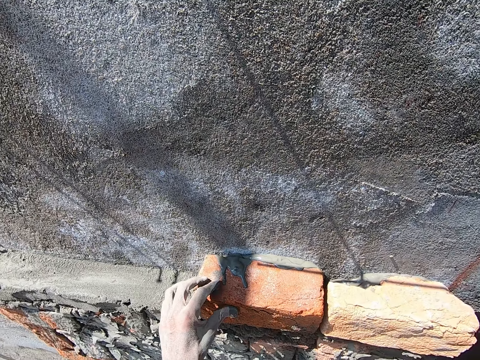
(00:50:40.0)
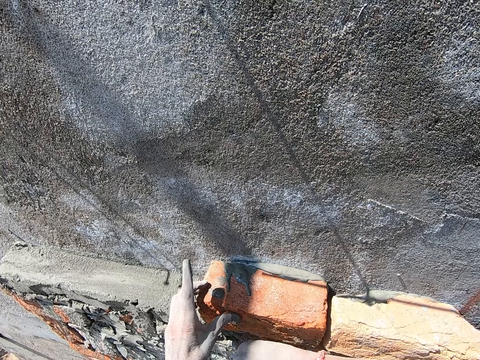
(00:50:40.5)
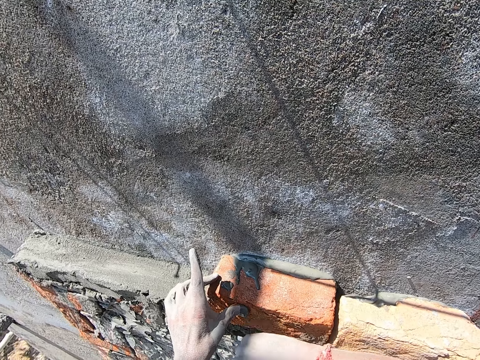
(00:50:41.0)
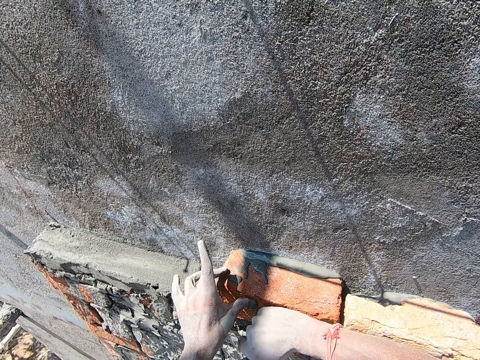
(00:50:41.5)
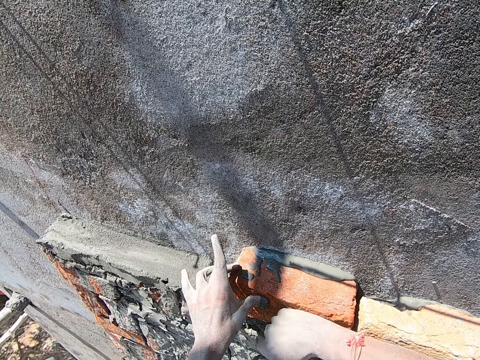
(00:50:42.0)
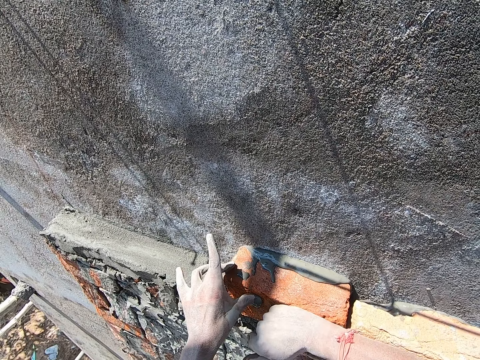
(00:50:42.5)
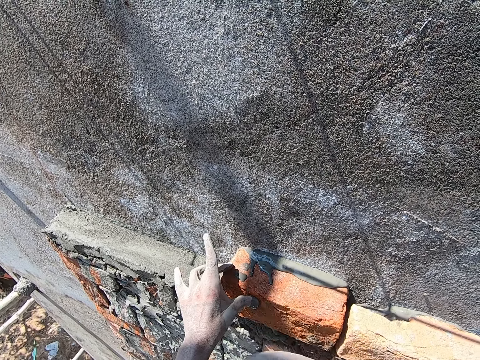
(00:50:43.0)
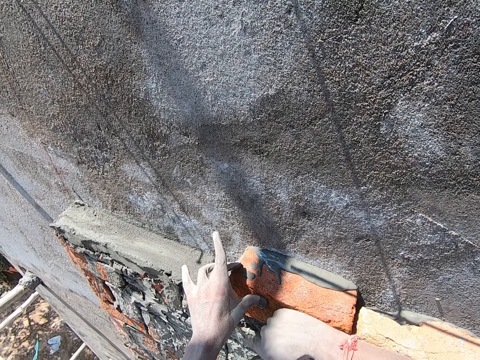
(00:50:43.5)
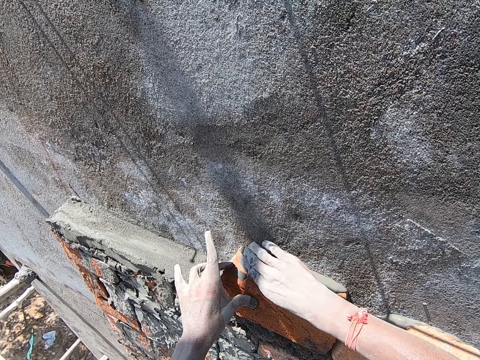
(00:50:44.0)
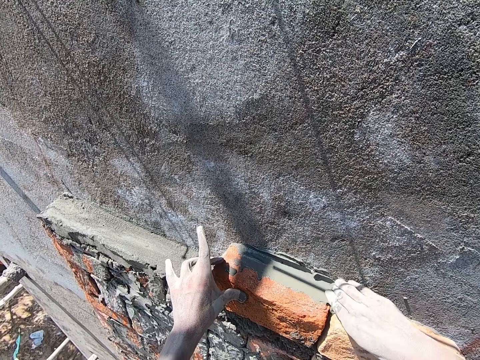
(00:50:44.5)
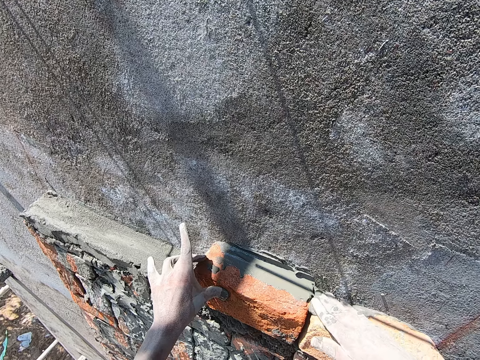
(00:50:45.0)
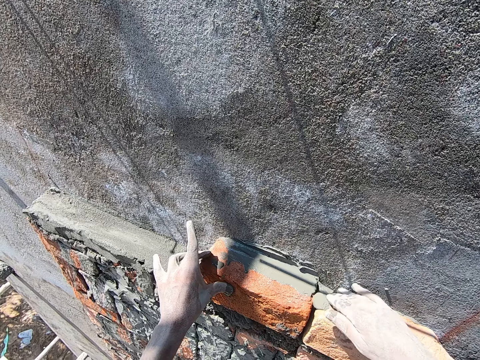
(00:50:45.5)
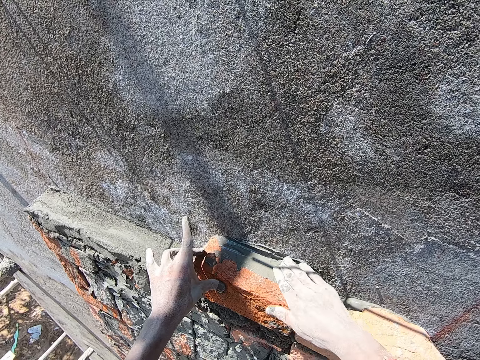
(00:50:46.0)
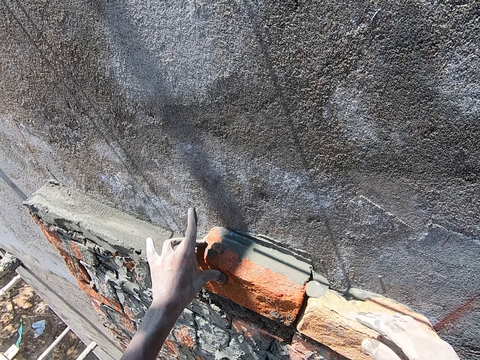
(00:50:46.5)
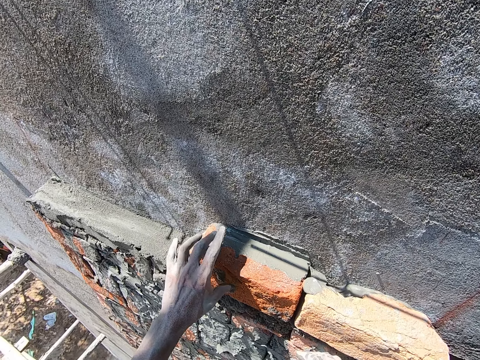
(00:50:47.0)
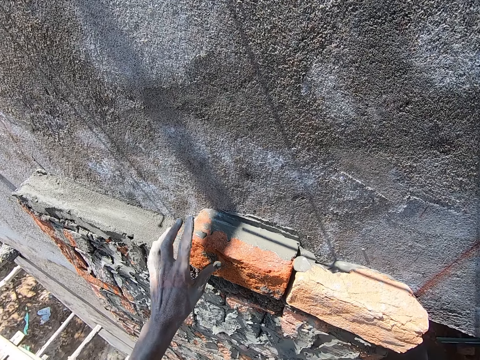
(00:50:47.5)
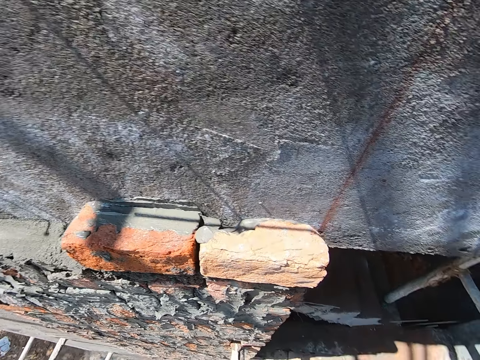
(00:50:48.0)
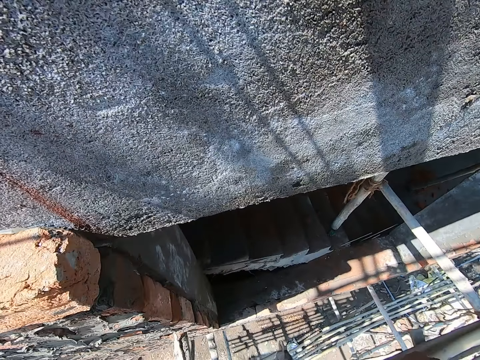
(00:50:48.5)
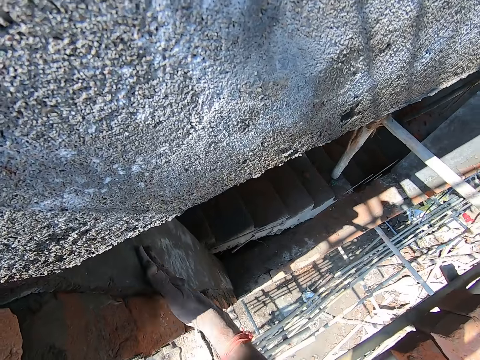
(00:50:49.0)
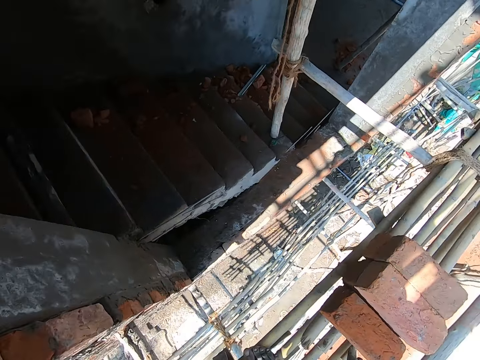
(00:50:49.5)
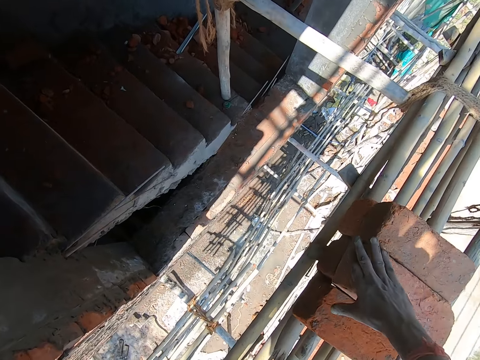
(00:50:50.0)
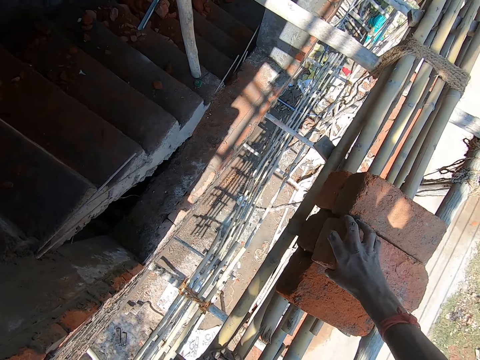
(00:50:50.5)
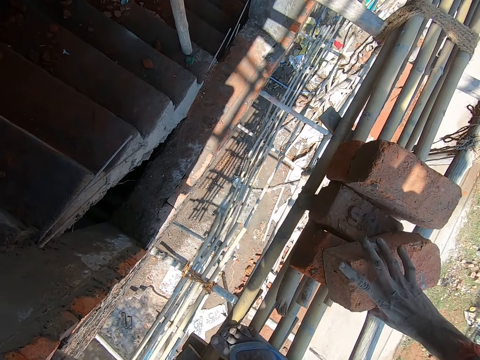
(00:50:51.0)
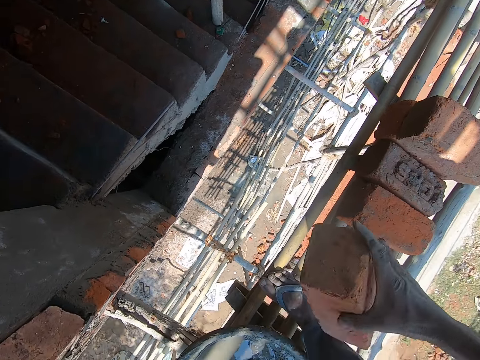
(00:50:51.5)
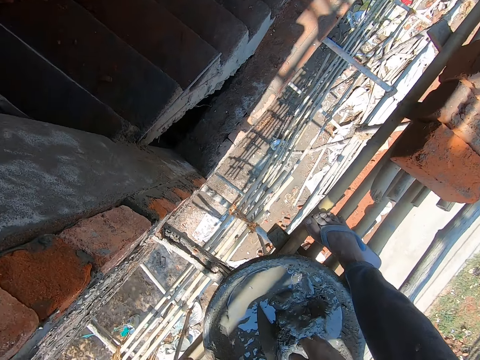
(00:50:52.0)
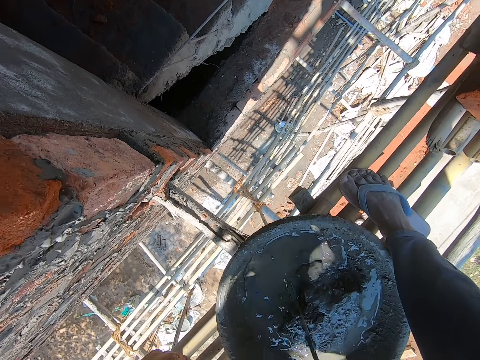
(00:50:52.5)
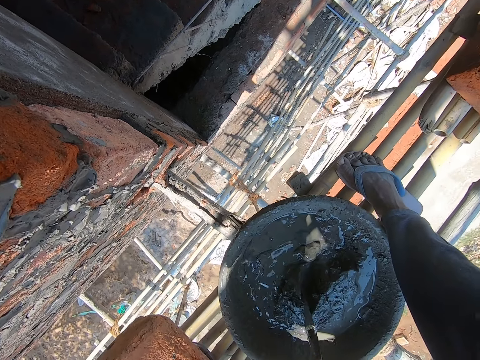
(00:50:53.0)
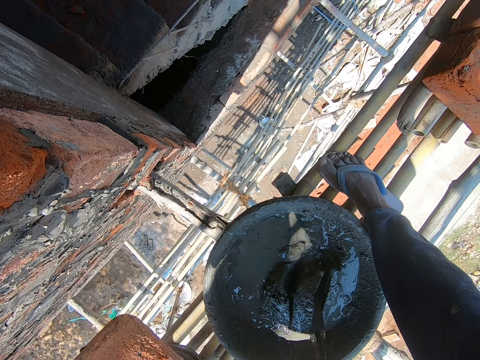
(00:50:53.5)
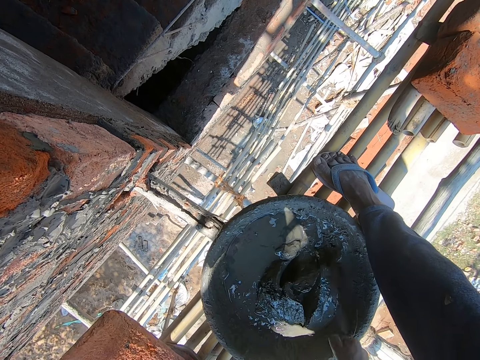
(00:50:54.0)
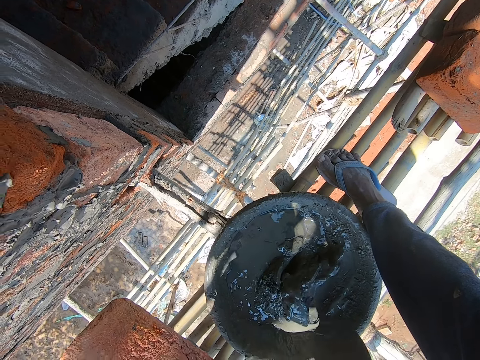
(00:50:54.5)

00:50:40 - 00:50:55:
The camera wearer holds the brick with his left hand. He hits the brick in the wall with his right hand. He scrapes mortar from the bricks with his right hand. He levels the concrete with his hand. He rubs his right hand on the wall. He picks a brick from the scaffolding with his right hand. He passes the brick in his right hand to his left hand. He picks up the brick trowel from the head pan on the scaffolding with his right hand. He mixes the mortar in the head pan on the scaffolding with the brick trowel in his right hand.

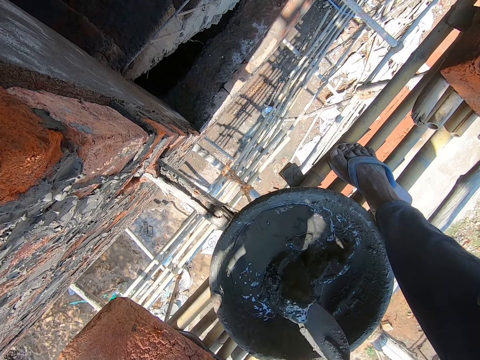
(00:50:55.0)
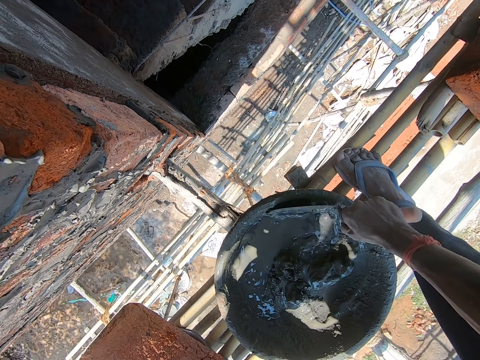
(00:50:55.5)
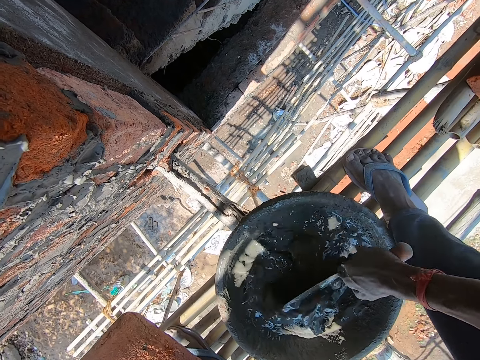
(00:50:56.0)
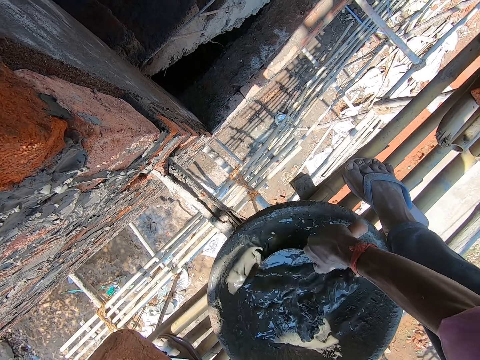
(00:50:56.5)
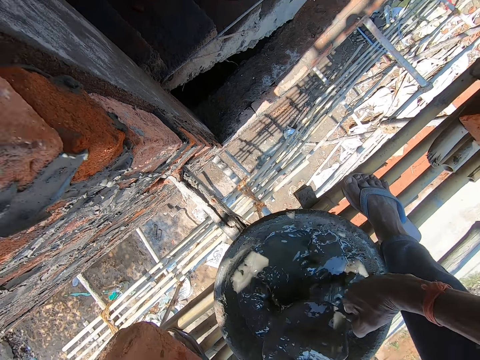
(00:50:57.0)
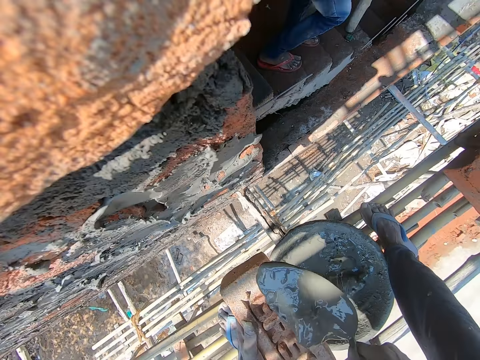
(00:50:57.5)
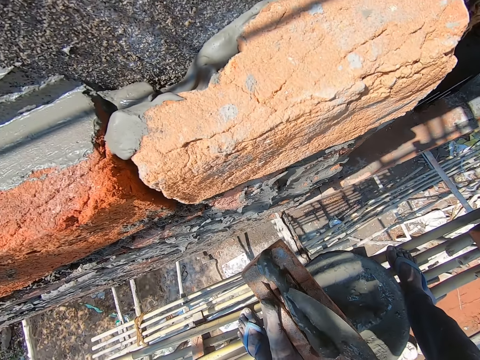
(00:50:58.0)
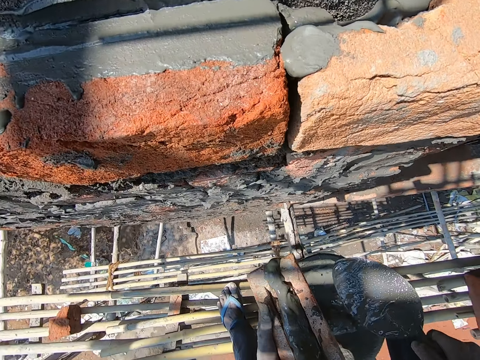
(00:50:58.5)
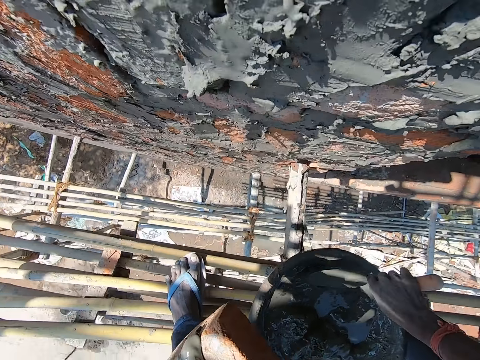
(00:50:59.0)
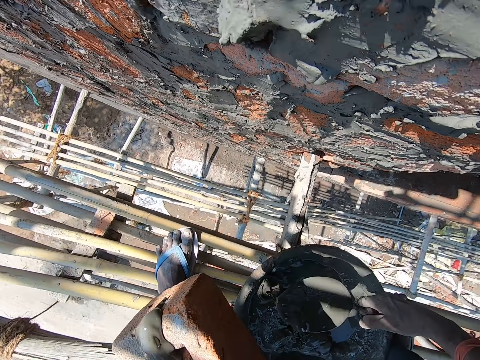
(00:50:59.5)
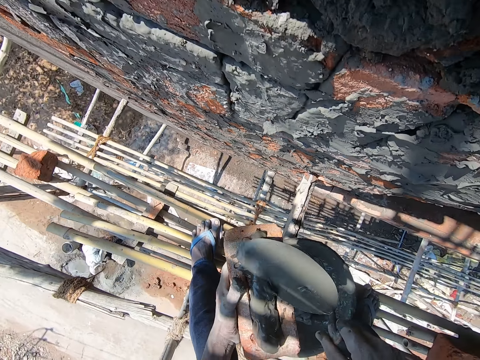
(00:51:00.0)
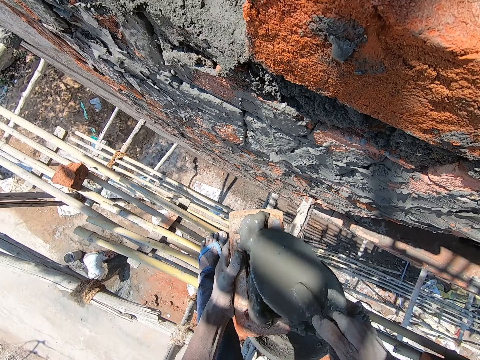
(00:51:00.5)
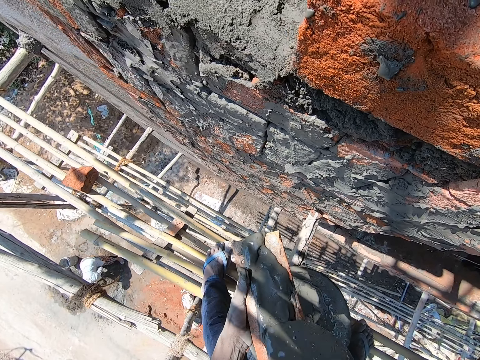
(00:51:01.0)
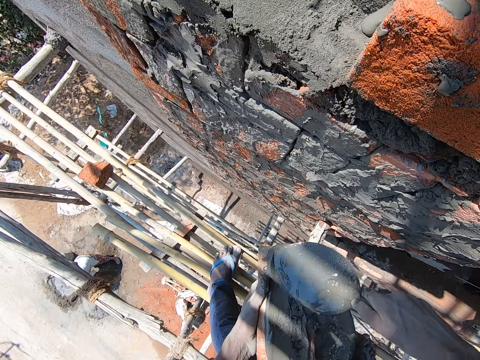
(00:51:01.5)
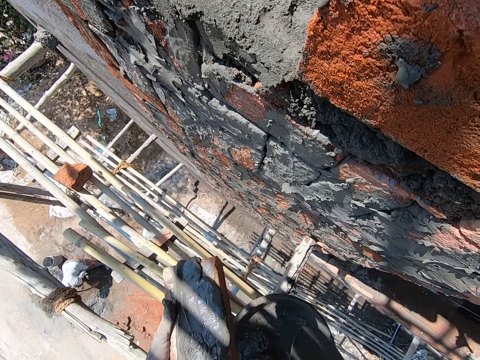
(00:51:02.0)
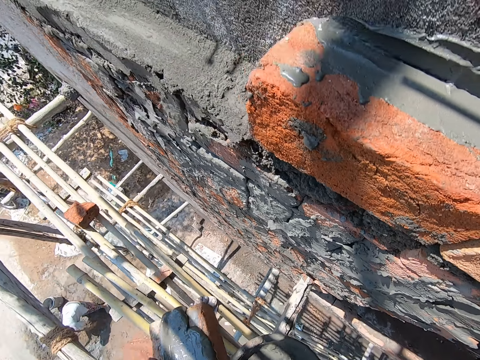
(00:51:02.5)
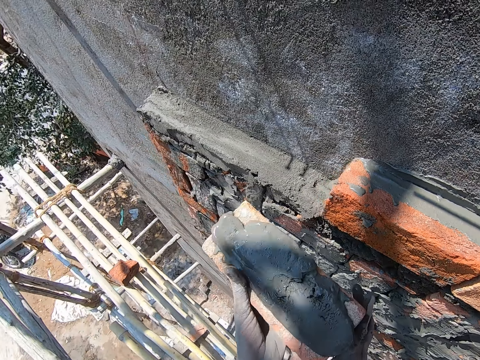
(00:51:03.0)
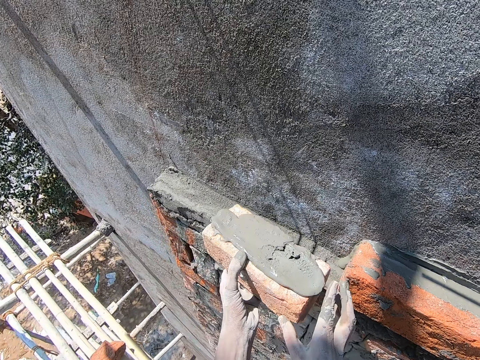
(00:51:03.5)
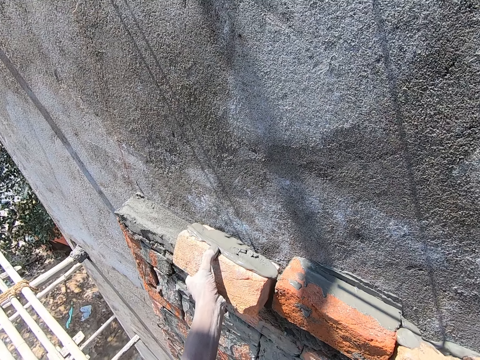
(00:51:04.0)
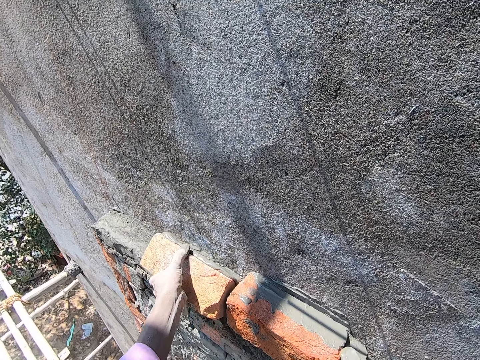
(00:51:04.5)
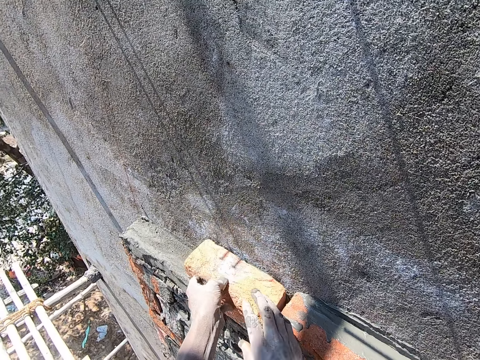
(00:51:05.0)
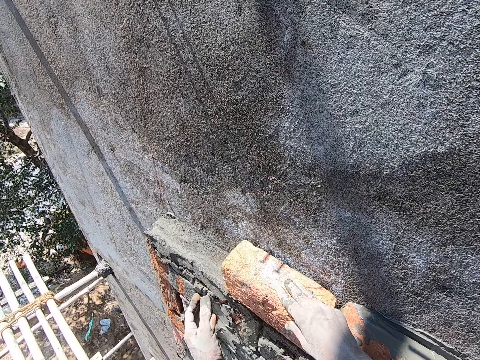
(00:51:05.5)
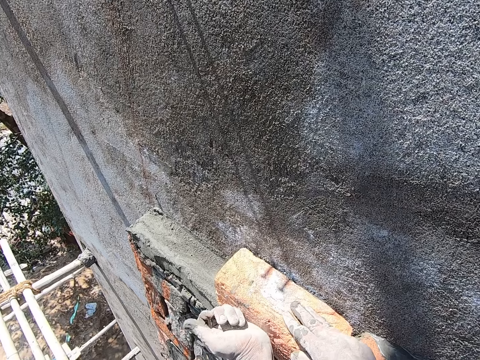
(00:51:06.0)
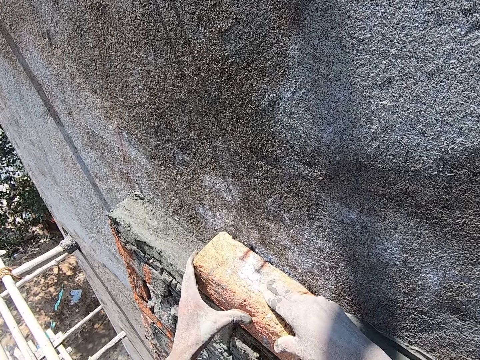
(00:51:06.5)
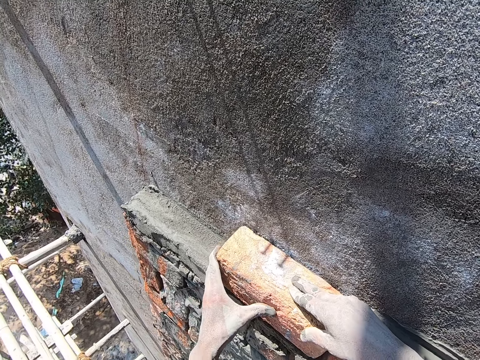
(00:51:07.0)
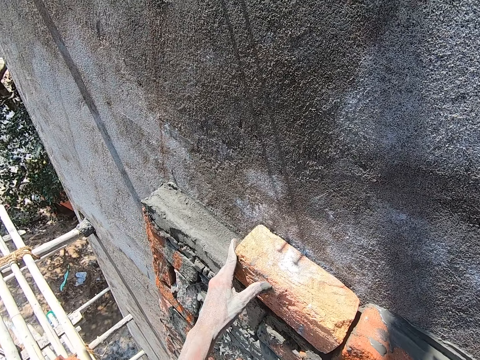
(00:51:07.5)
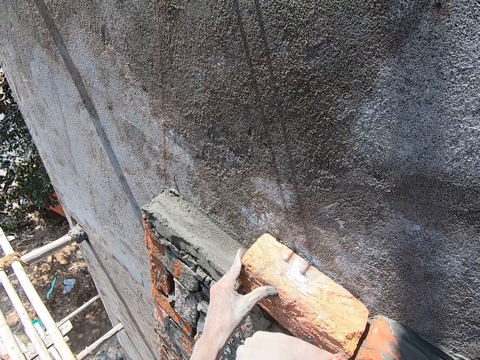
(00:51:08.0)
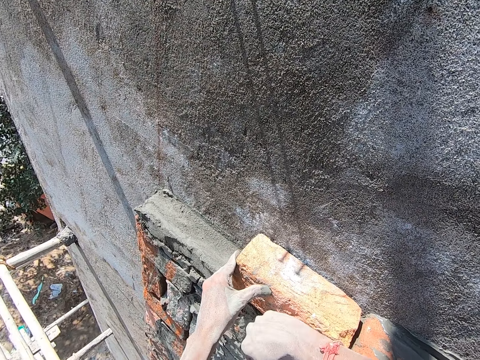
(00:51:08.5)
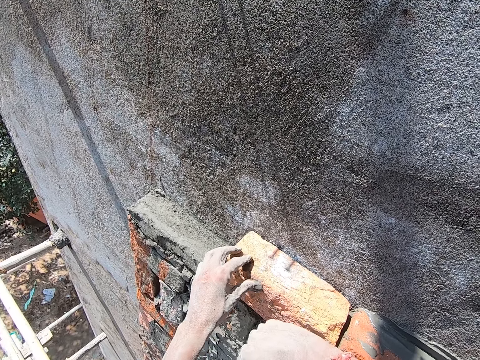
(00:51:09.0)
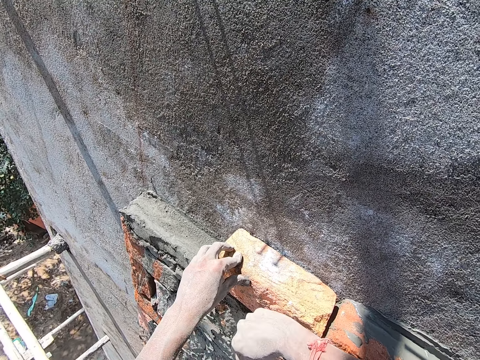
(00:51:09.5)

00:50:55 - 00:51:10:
The camera wearer scoops mortar from the head pan on the scaffolding with the brick trowel on his right hand. He pours the mortar in the brick trowel in his right hand on the brick in his left hand. He scoops mortar from the head pan on the scaffolding with the brick trowel on his right hand. He pours the mortar in the brick trowel in his right hand on the brick in his left hand. He spreads the mortar on the brick in his left hand with the brick trowel in his right hand. He puts the trowel down. He holds the brick with both hands. He places the brick on the wall with his left hand. He holds the brick with his left hand. He holds the brick on the wall with his right hand. He hits the brick in the wall with his left hand. He holds the brick on the wall with his left hand. He hits the brick in the wall with his right hand.
